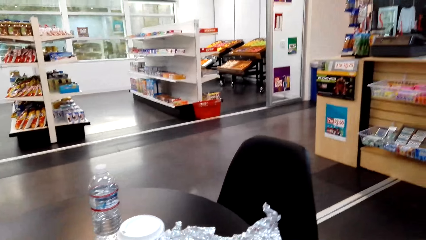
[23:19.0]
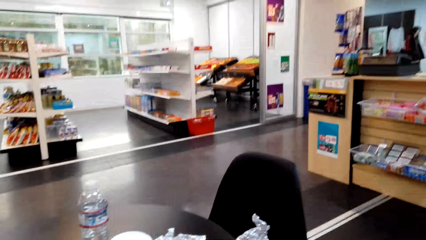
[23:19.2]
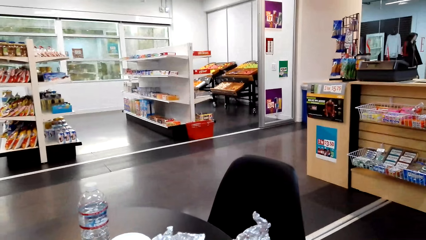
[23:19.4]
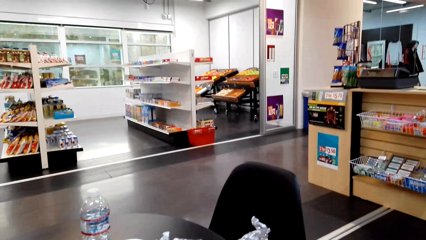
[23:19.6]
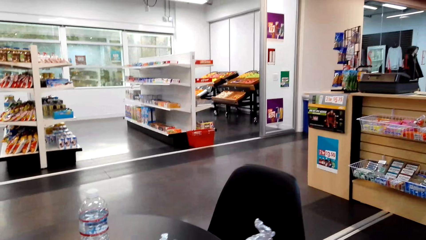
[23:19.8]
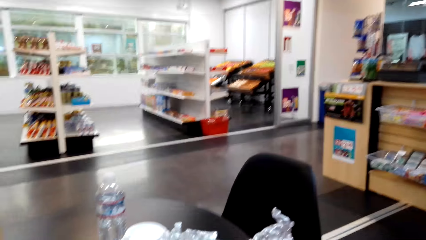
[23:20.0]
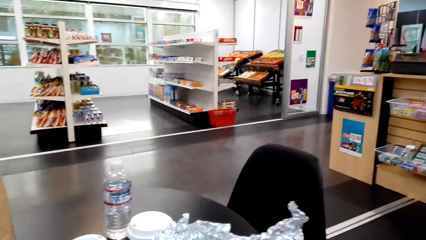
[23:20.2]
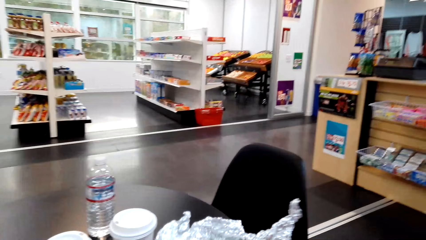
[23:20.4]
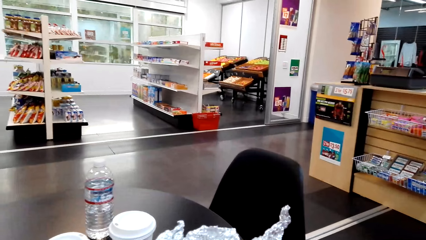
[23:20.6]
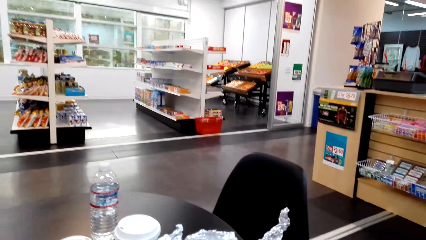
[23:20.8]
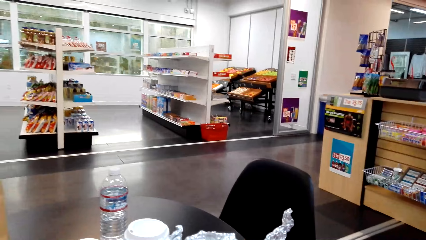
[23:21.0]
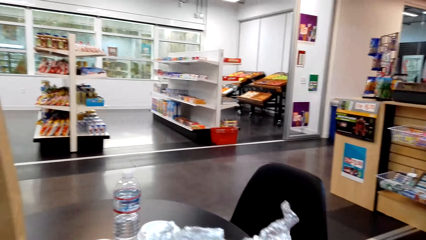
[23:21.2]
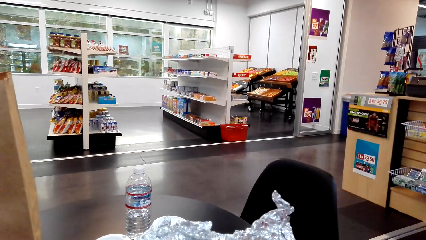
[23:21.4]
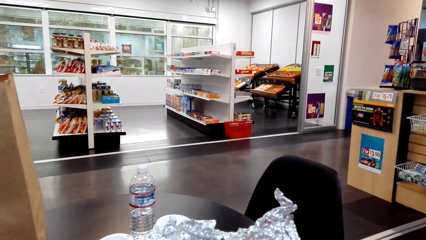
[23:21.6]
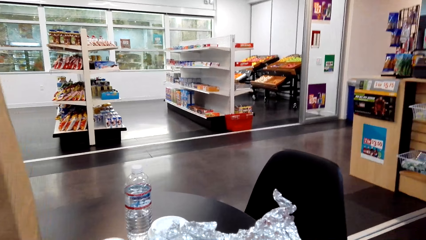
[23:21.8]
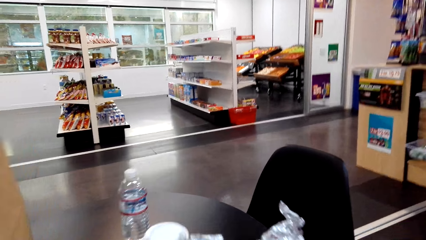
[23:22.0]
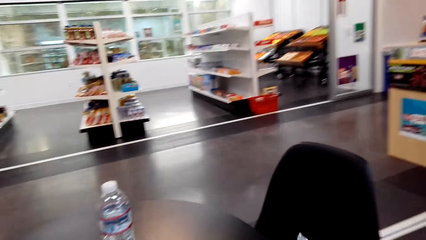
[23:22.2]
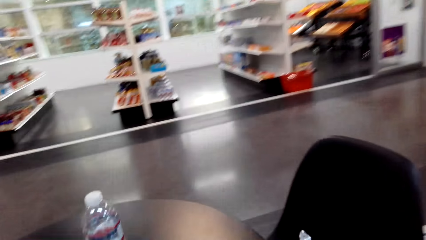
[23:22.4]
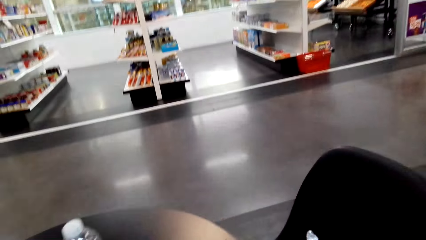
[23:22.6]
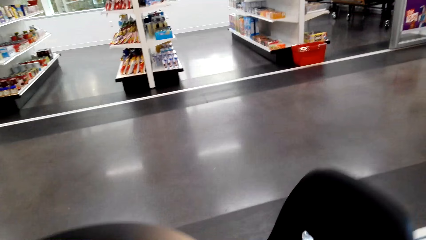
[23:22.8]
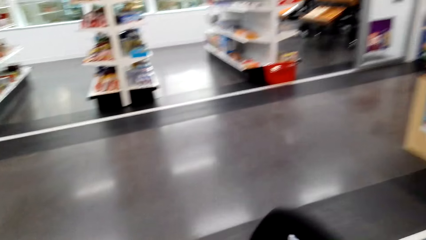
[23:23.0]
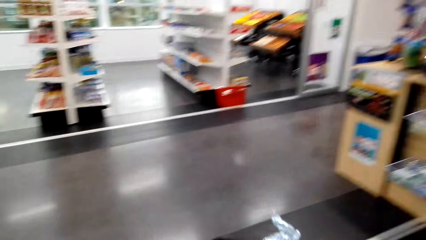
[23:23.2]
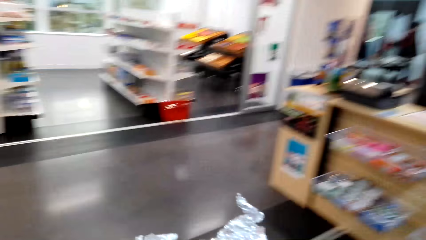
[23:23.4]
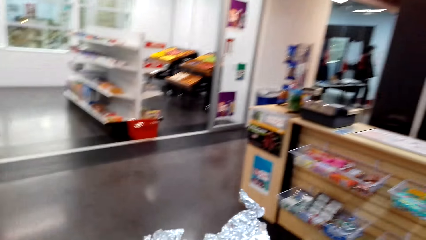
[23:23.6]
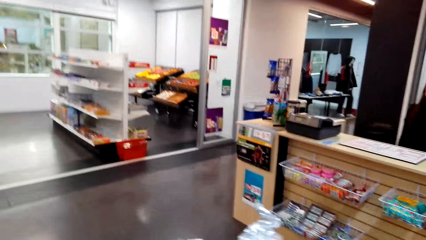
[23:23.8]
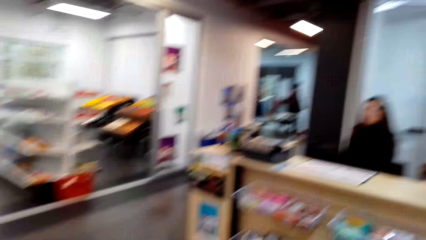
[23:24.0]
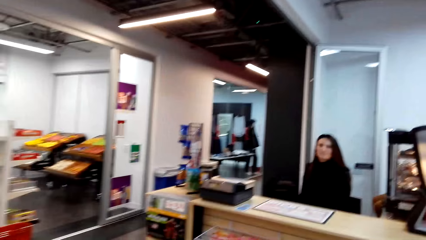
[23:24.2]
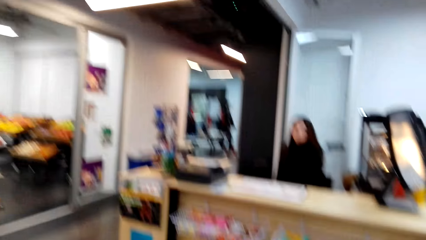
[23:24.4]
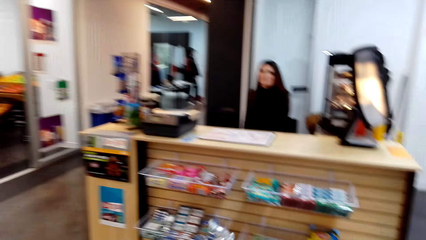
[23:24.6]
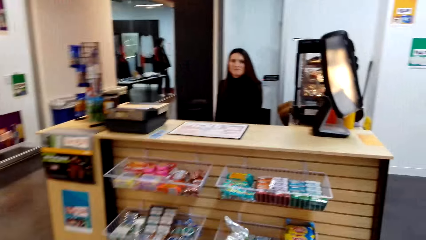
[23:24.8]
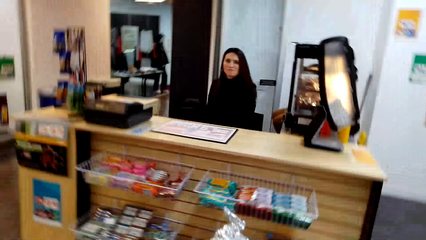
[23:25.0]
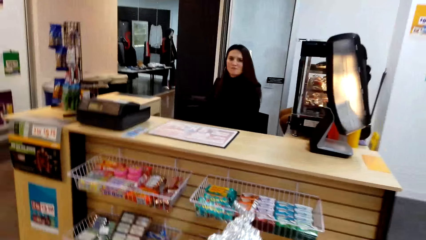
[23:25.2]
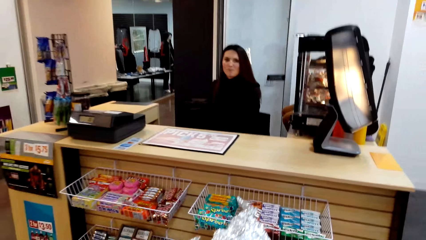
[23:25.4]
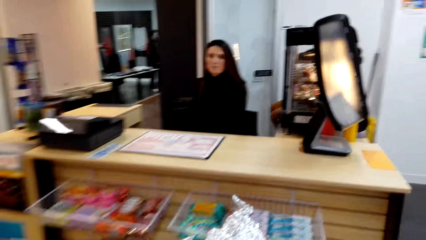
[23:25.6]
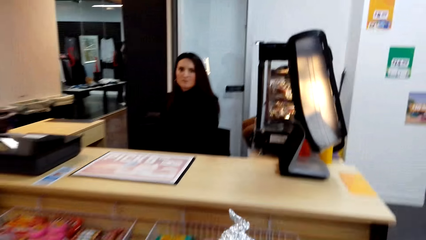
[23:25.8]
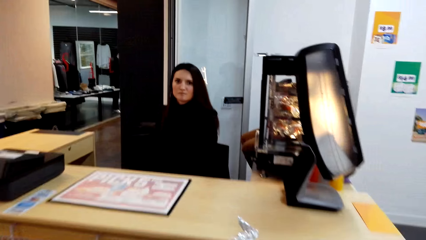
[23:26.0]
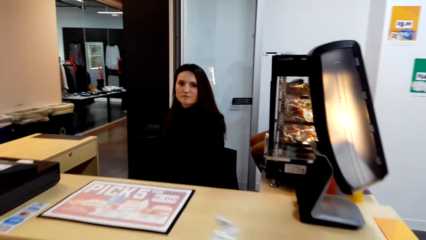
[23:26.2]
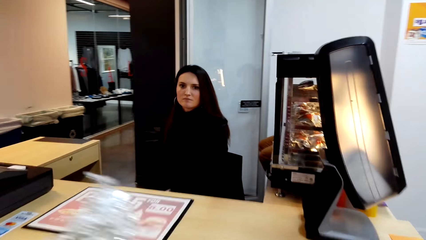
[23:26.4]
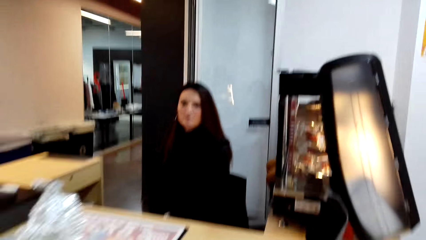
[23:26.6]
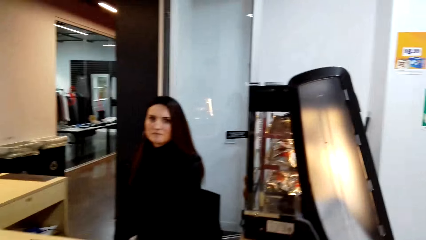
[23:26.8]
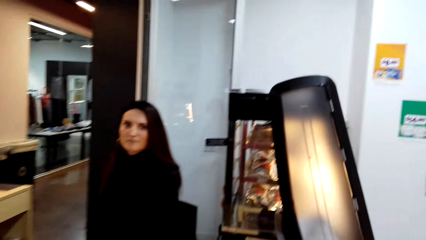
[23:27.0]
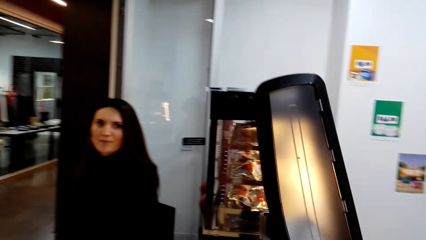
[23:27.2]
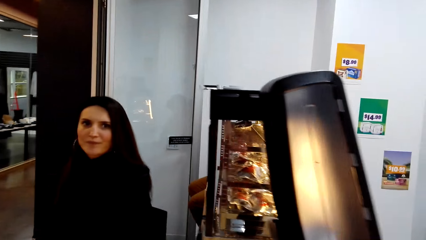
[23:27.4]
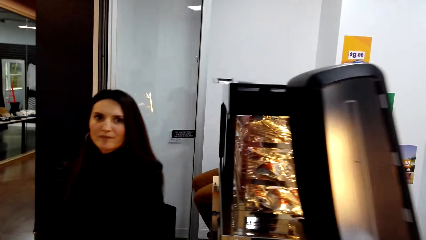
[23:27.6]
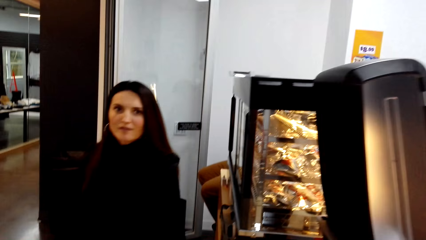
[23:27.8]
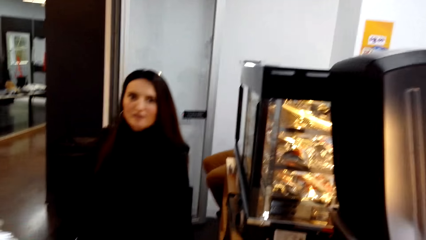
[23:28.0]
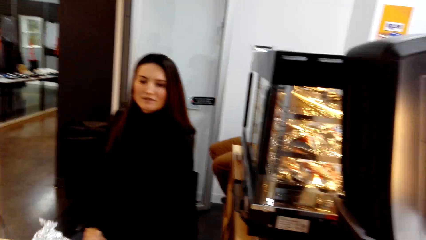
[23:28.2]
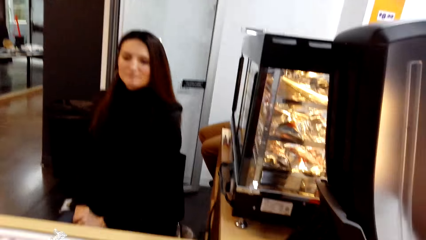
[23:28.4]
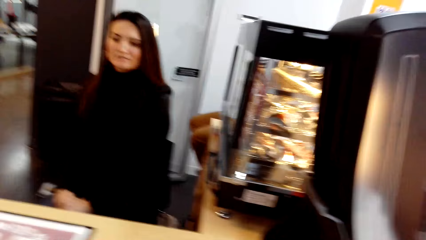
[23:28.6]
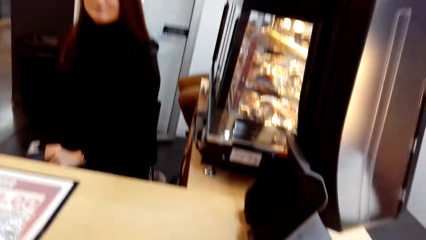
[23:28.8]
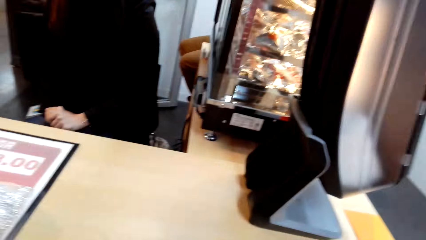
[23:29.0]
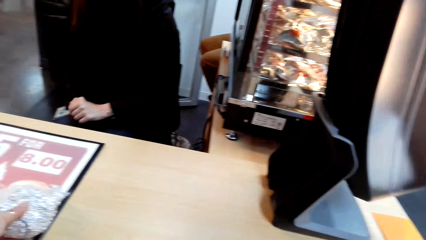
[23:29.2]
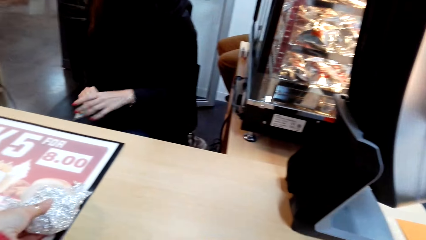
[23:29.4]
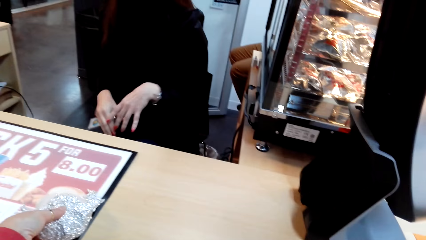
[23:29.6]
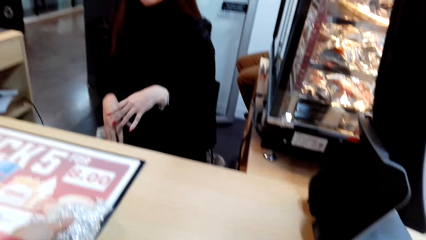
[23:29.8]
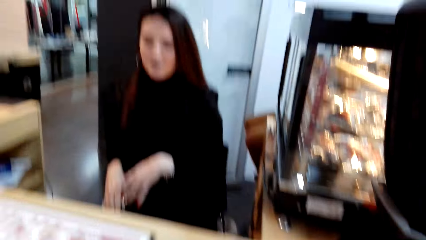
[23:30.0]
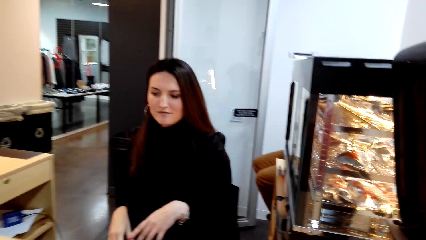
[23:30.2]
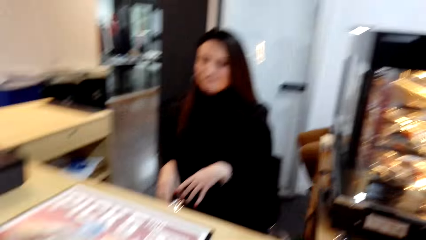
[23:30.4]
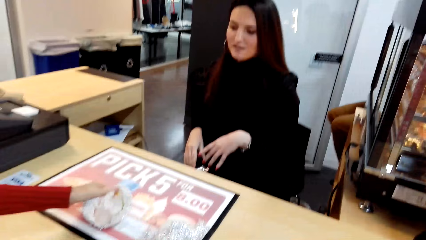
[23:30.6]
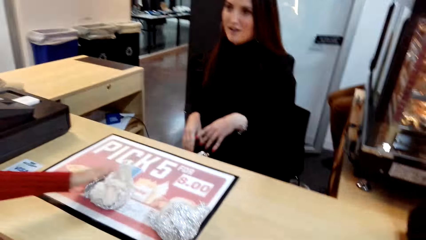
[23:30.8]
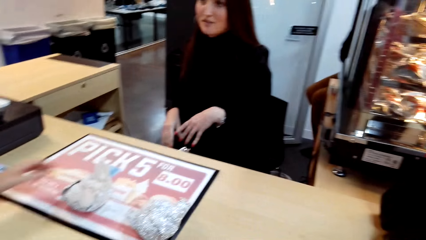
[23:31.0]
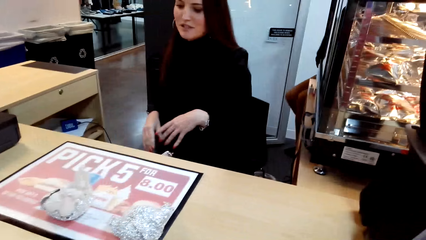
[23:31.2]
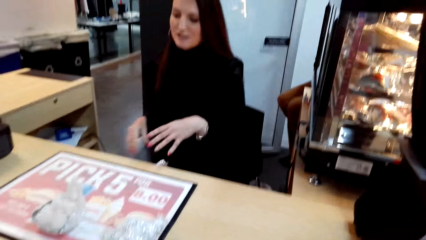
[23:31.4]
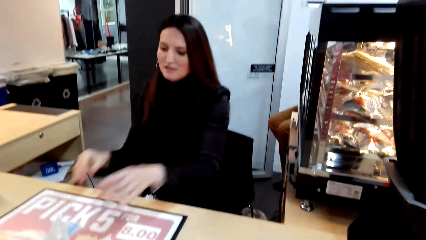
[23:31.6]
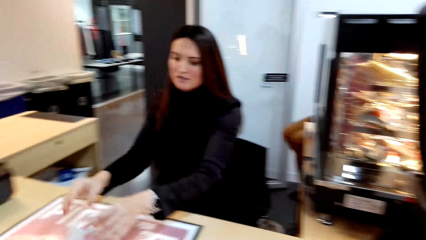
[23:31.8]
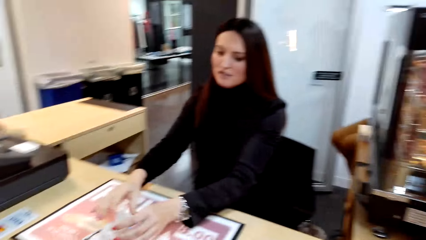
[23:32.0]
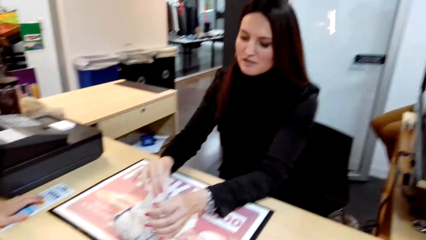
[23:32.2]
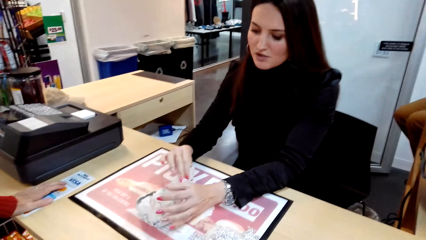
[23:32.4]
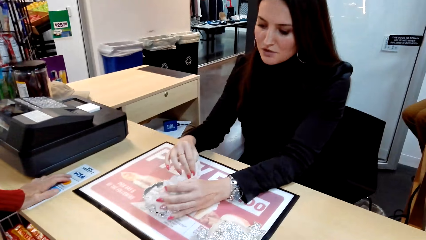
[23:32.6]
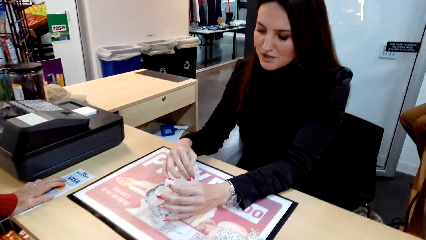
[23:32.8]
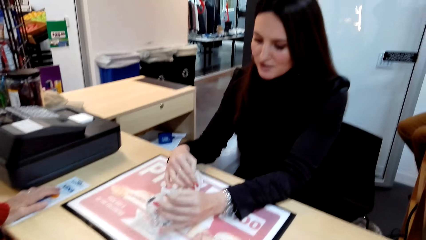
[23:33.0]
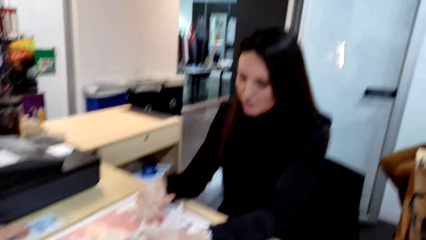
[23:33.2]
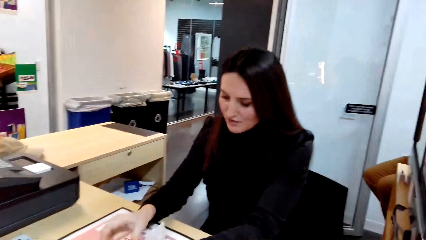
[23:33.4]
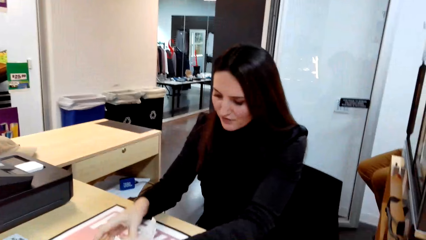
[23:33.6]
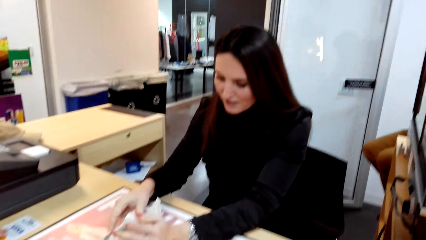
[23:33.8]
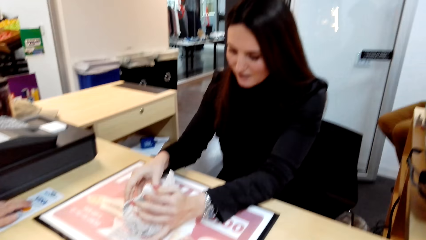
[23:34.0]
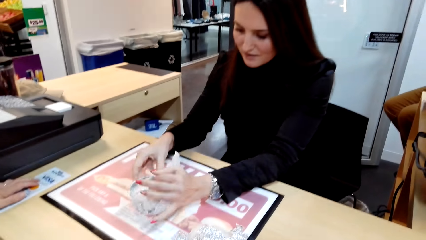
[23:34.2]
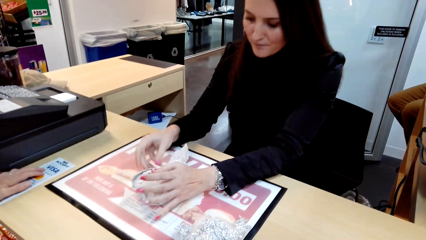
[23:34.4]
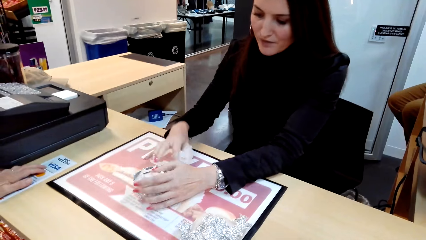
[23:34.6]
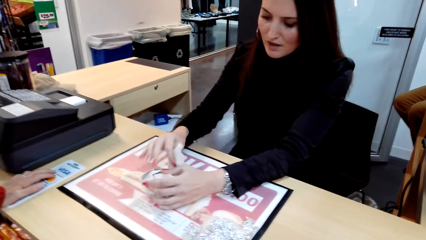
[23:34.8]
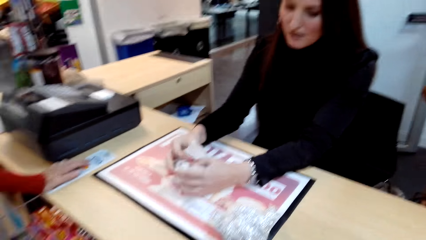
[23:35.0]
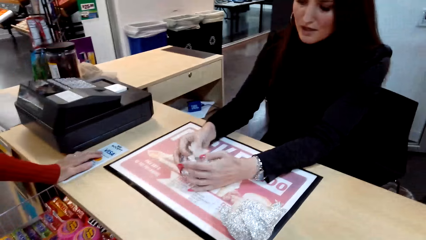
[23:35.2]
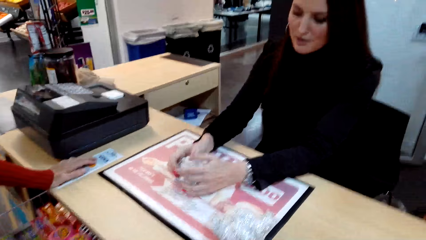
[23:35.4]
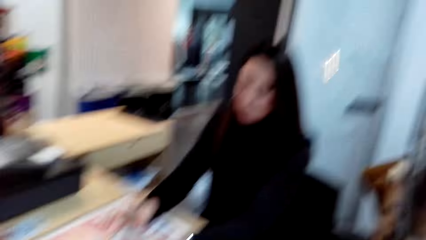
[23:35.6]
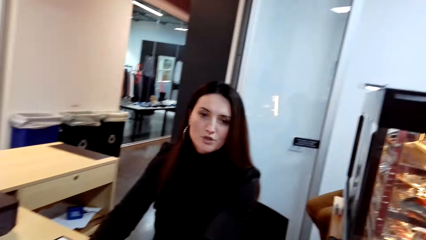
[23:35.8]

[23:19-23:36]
The camera wearer stands up and walks to the counter desk. They converse with a woman. Another woman places a snack on the counter. The other woman converses with the camera wearer. The first woman picks a snack. The first woman converses with the camera wearer.
